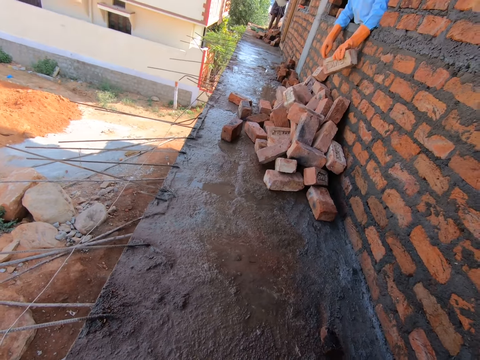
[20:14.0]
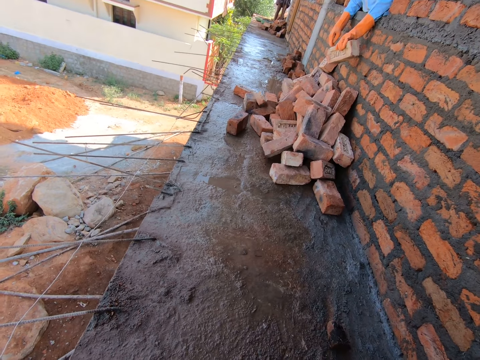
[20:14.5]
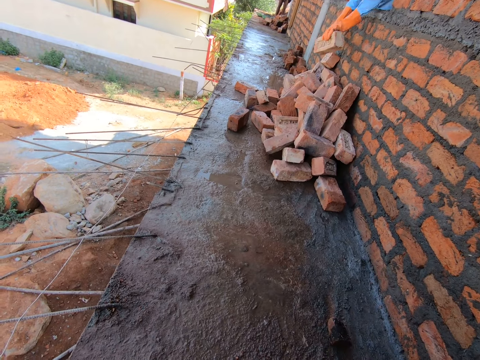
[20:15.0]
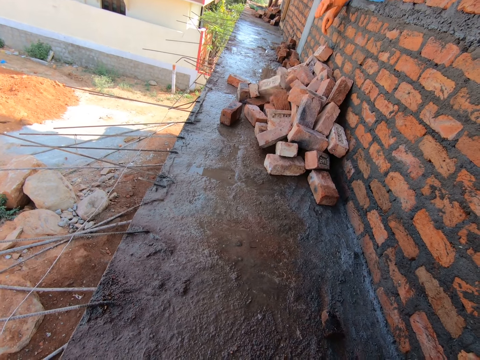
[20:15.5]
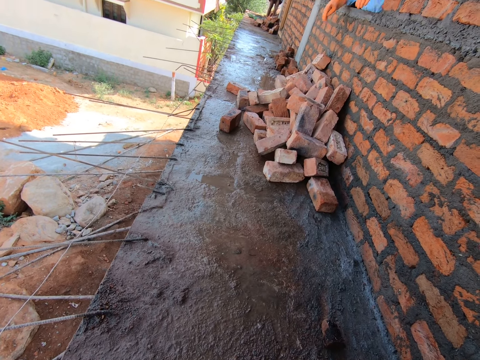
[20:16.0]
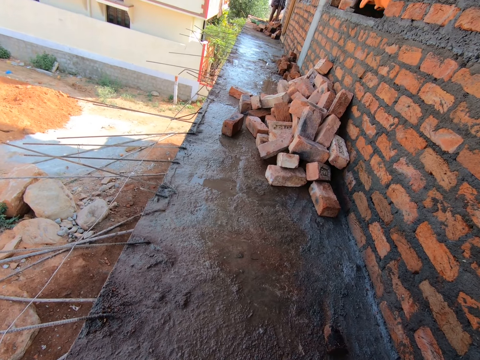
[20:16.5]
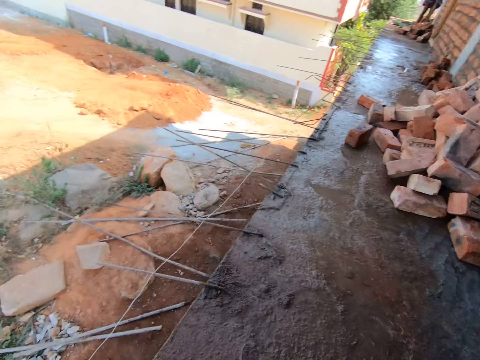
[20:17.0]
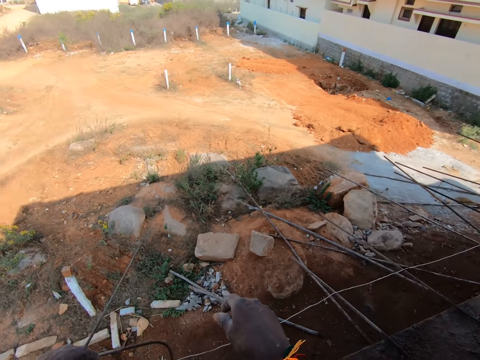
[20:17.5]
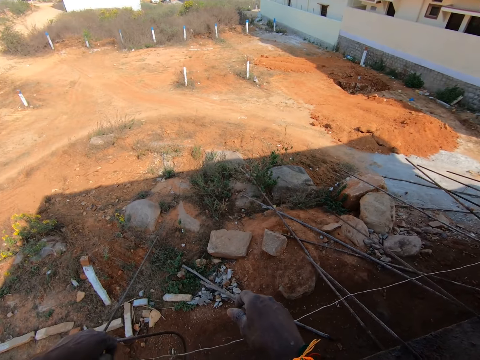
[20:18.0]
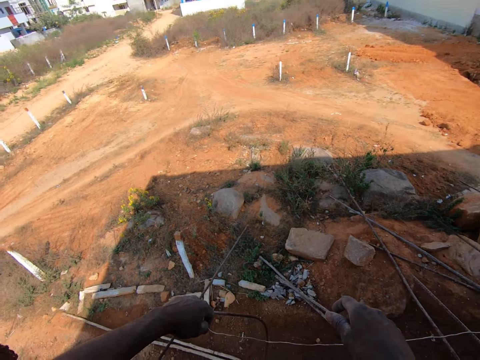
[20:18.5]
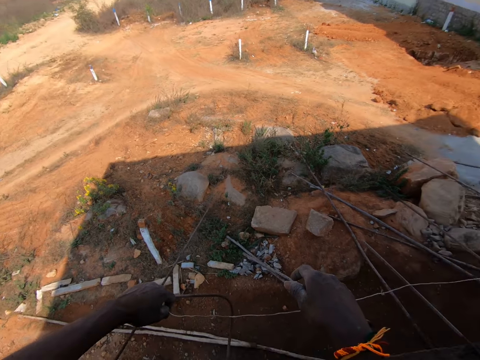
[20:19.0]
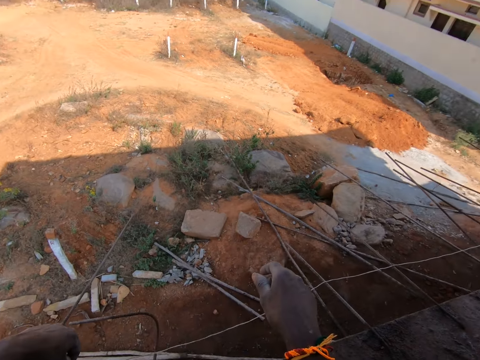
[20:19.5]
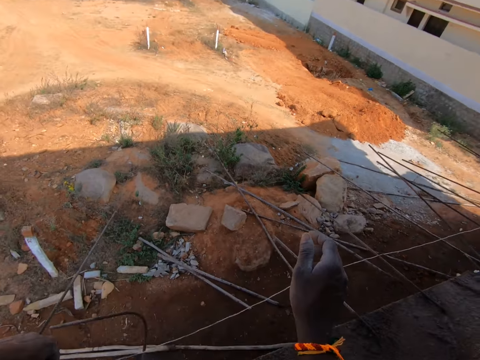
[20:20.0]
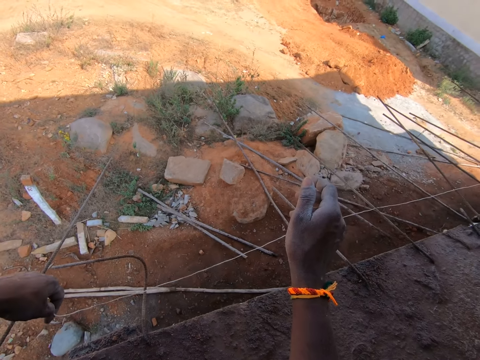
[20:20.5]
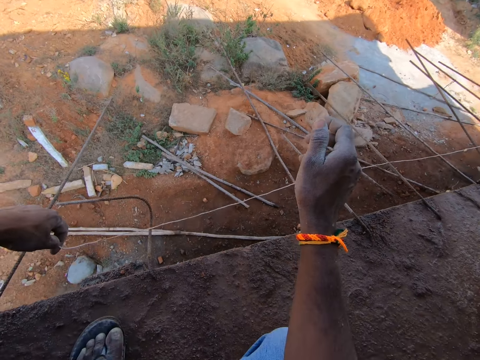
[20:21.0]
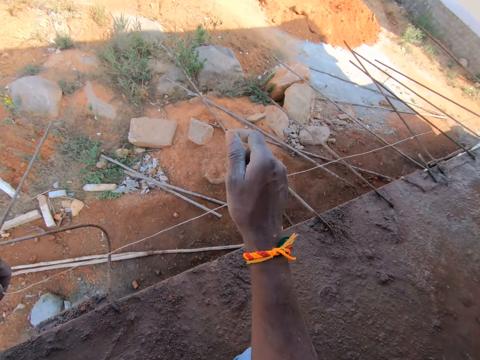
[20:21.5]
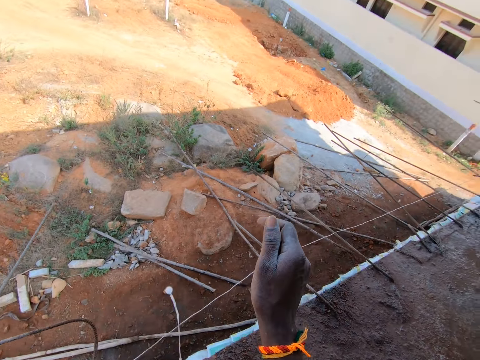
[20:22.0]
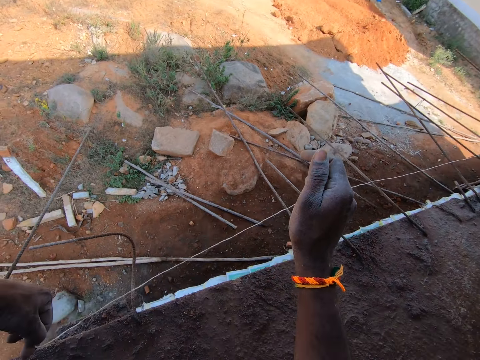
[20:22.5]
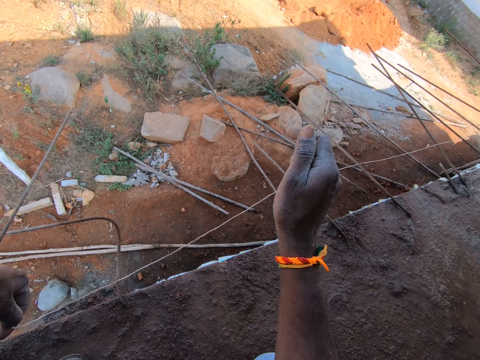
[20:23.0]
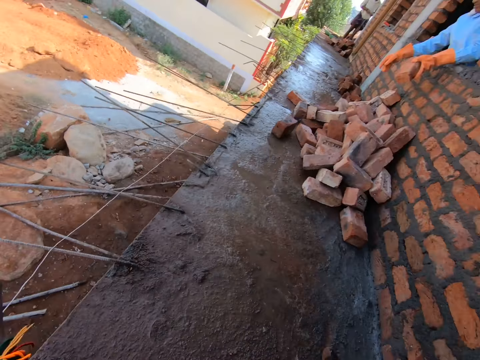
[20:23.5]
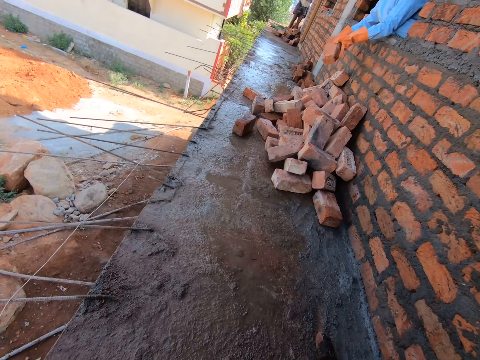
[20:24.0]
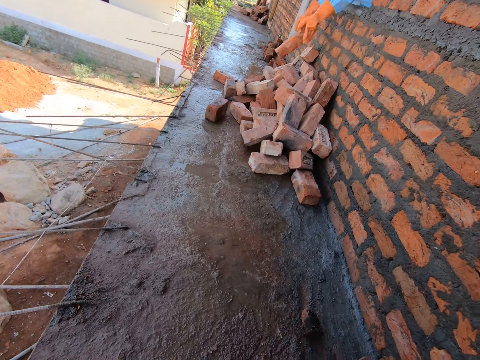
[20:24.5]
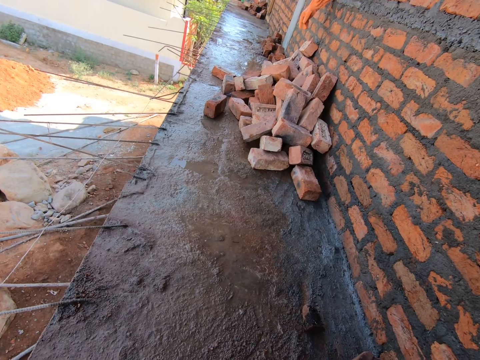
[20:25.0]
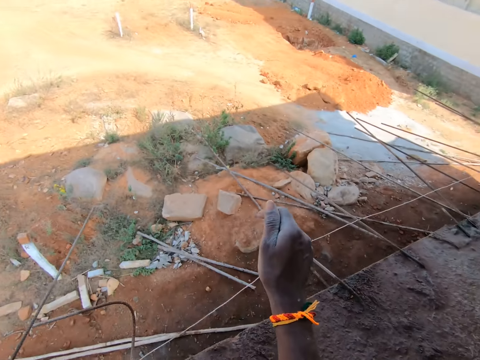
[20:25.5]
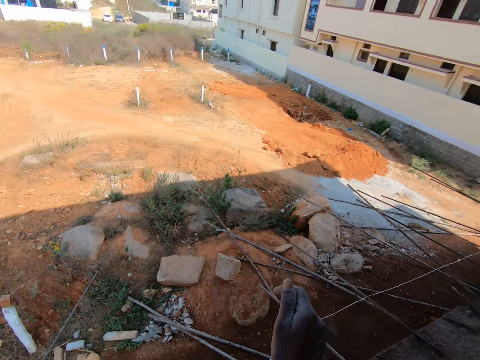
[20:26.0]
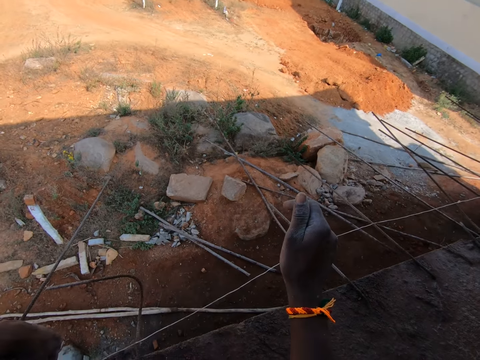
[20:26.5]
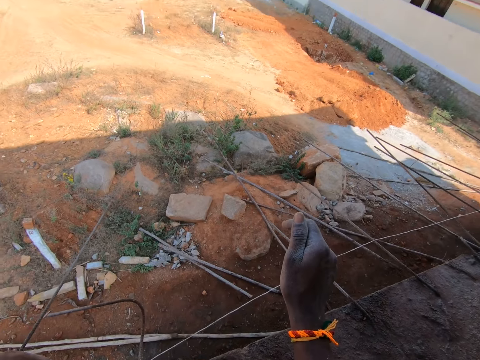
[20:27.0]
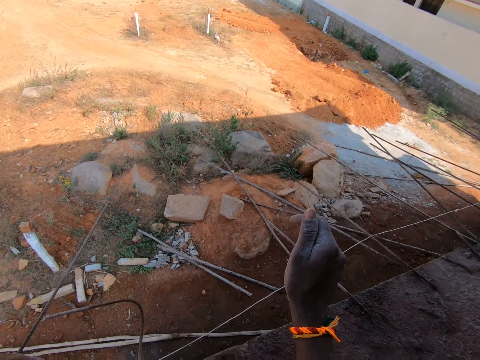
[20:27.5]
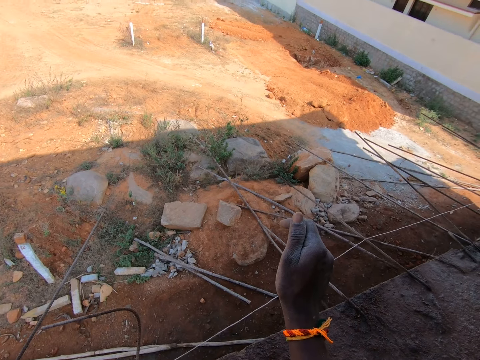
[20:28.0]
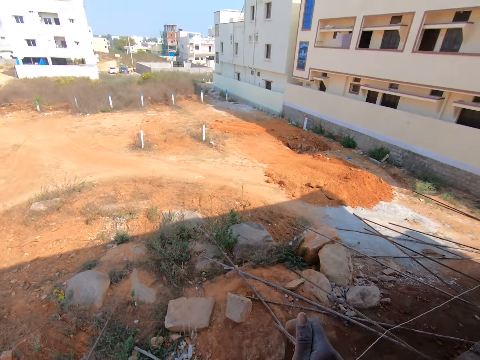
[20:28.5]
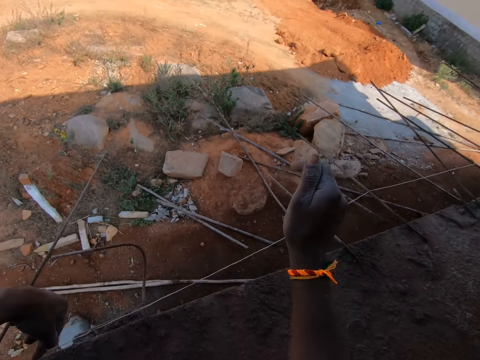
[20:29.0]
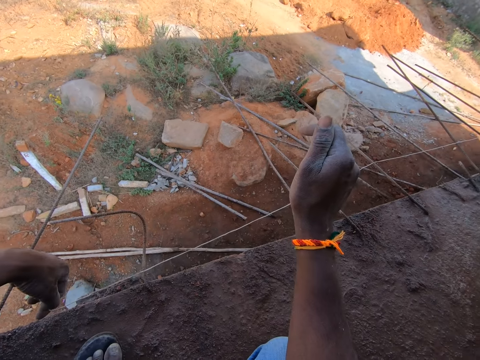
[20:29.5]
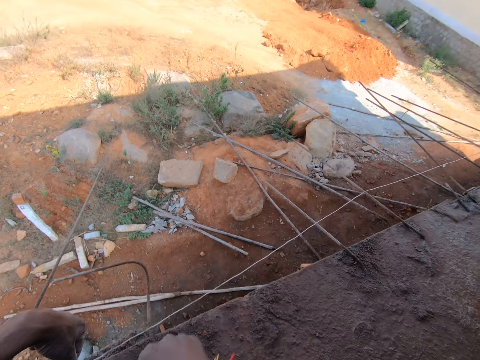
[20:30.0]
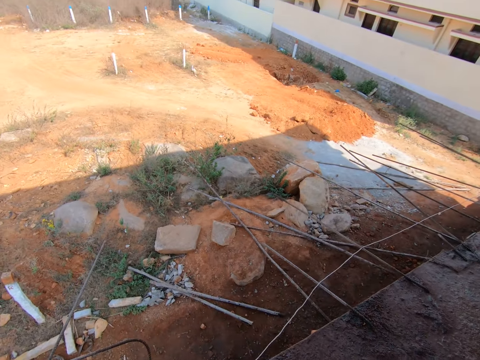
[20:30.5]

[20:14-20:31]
A person holds a brick in the window wall. The camera wearer looks around the site. The person throws the bricks through the window on the floor. The person moves from the window. The camera wearer looks around. They measure the building with the string. They look around. The person holds the brick on the window wall. The camera wearer throws the brick on the floor through the window. They measure the building with the string. They look around.

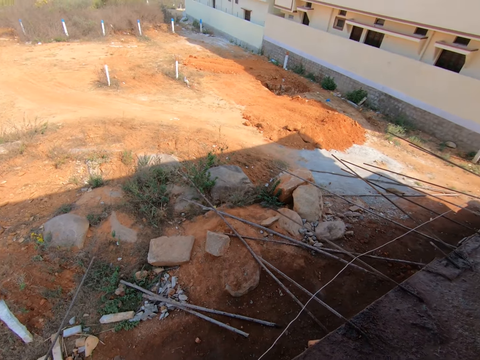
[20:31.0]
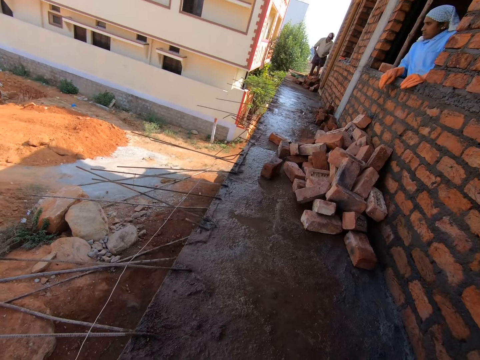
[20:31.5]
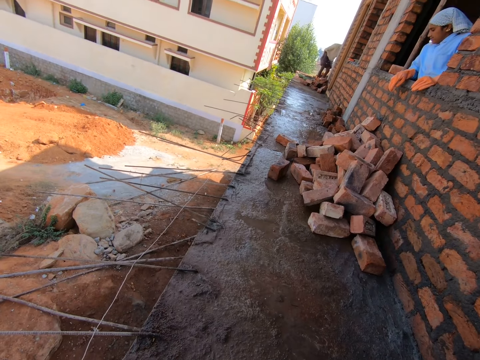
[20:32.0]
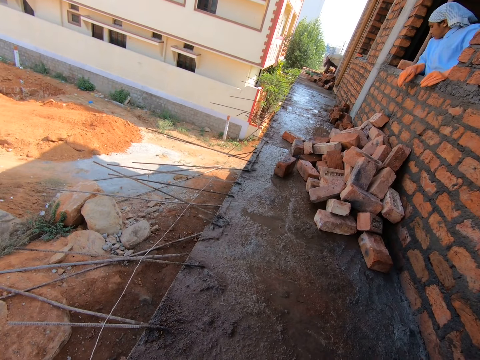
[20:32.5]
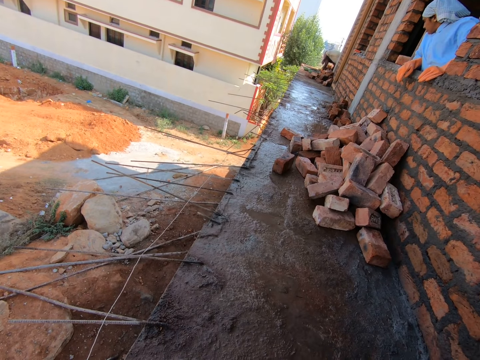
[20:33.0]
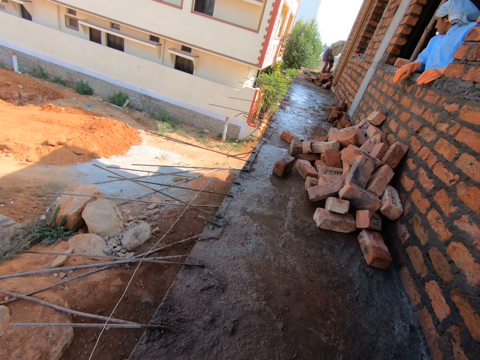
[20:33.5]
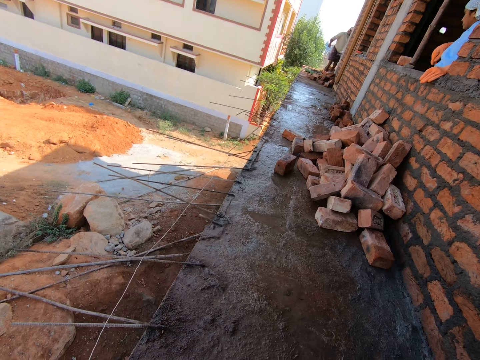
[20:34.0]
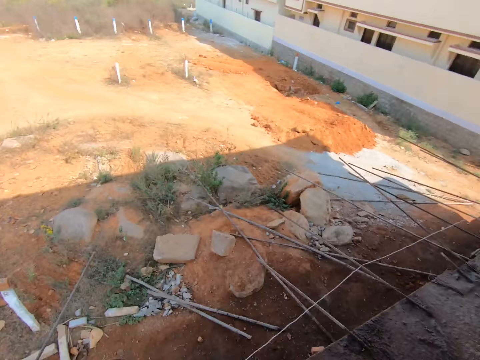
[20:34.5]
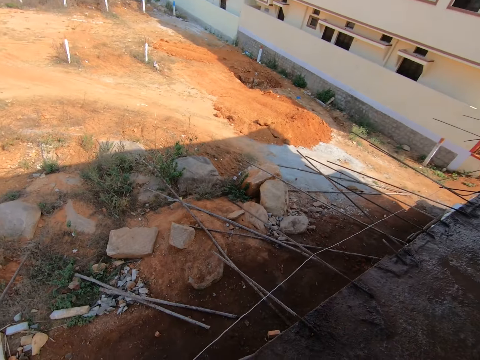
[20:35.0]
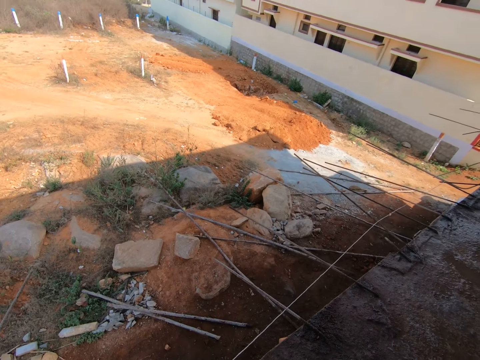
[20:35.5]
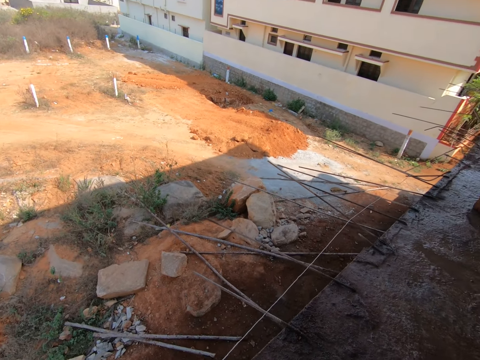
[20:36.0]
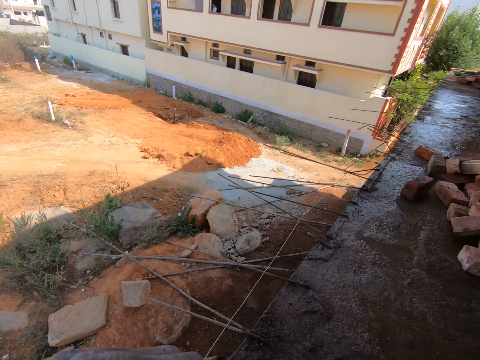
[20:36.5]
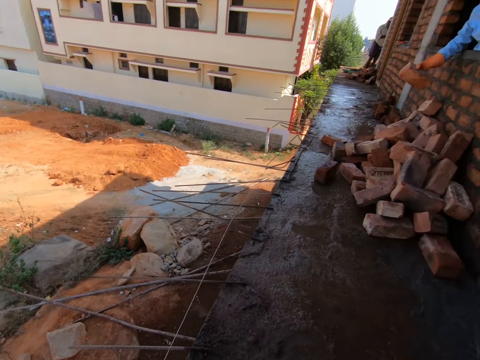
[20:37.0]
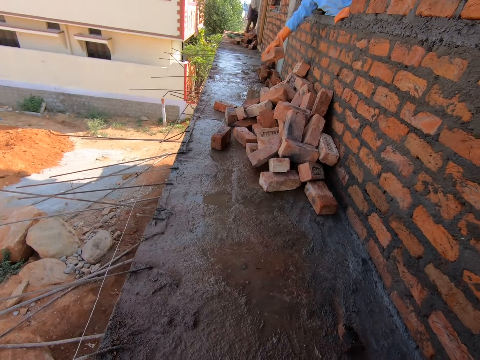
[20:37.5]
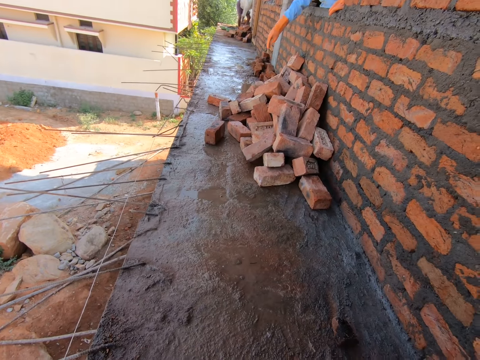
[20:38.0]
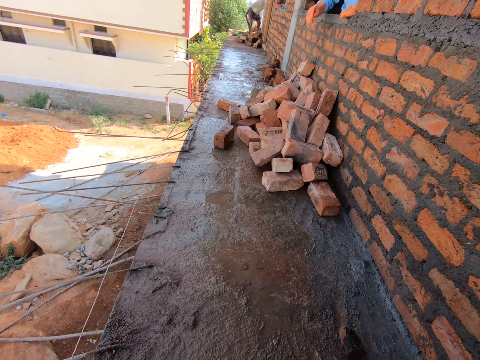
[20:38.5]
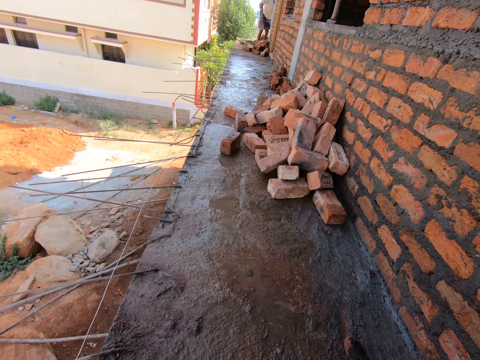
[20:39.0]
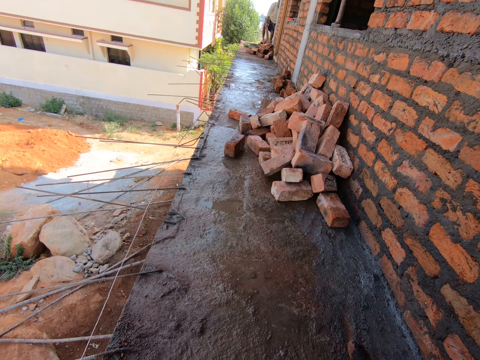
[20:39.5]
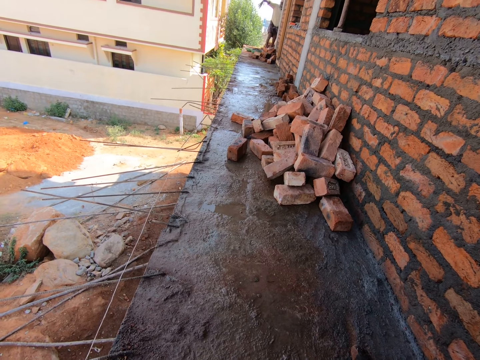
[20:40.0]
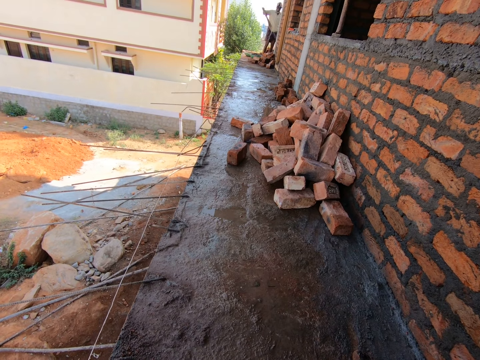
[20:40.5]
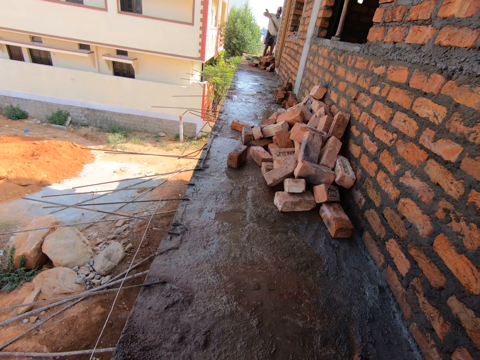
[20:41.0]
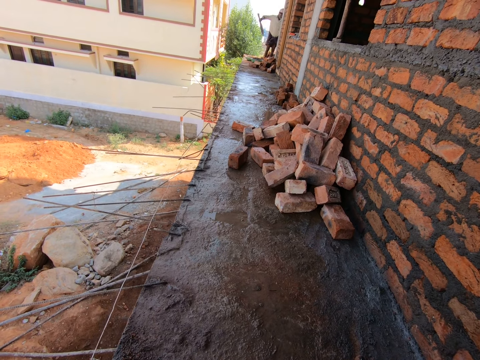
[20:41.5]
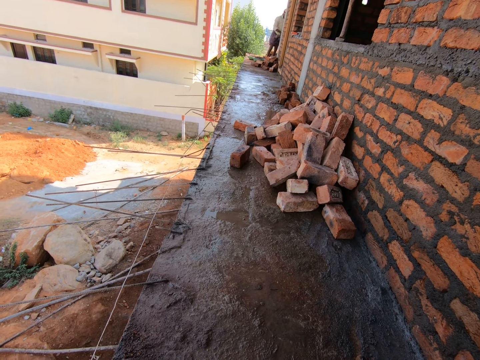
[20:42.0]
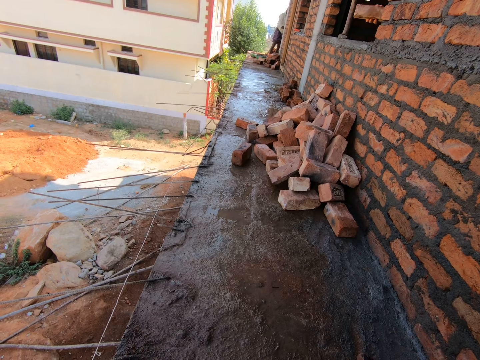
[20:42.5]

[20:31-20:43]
A person looks around through the window. Another person builds the building. The first person takes a brick on the window. The camera wearer stretches the string. The first person throws the brick on the floor through the window. The first person moves from the window. The other person works in the building.
